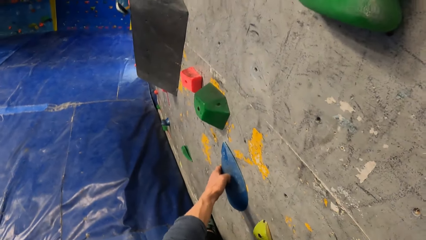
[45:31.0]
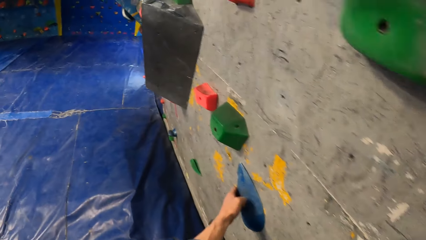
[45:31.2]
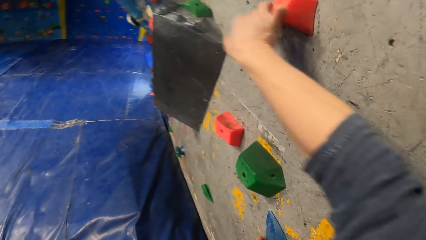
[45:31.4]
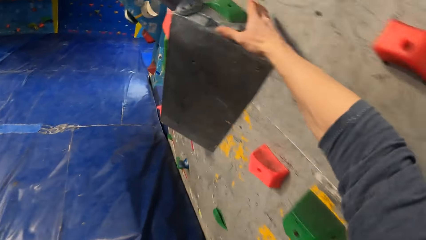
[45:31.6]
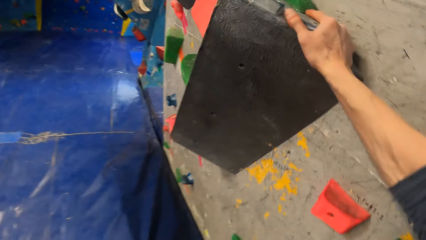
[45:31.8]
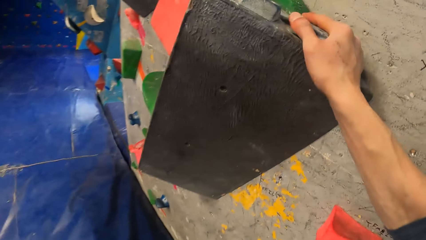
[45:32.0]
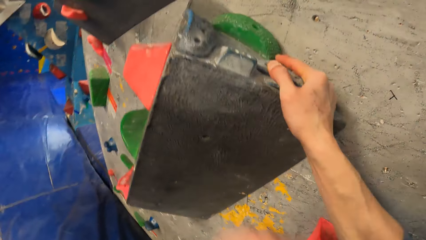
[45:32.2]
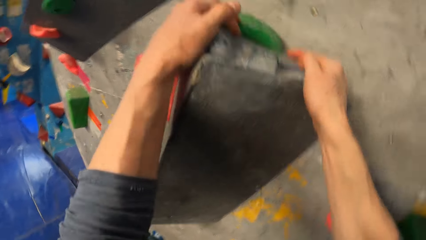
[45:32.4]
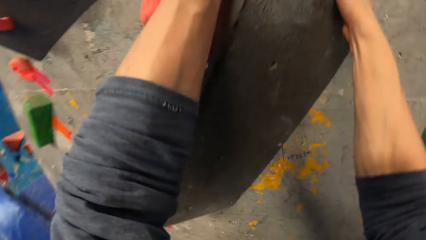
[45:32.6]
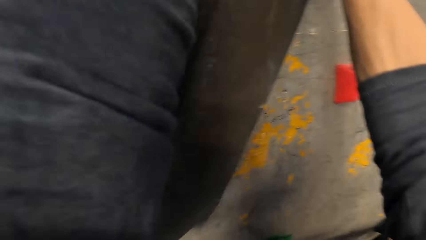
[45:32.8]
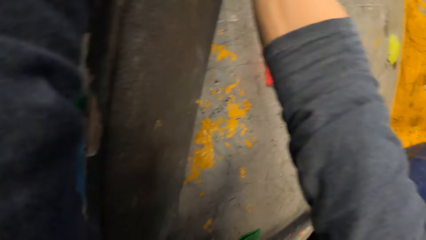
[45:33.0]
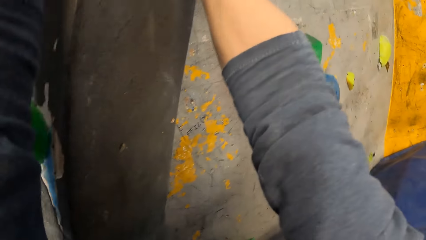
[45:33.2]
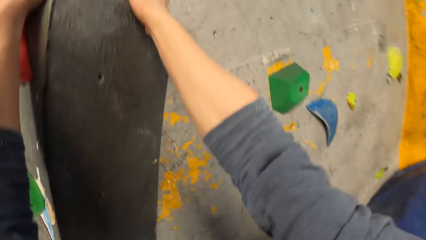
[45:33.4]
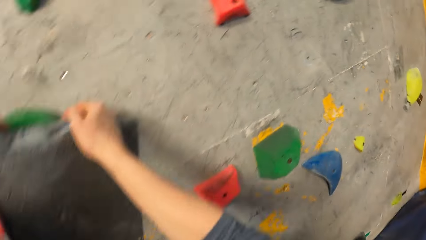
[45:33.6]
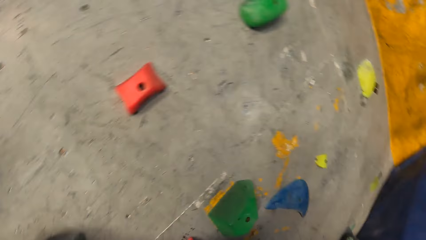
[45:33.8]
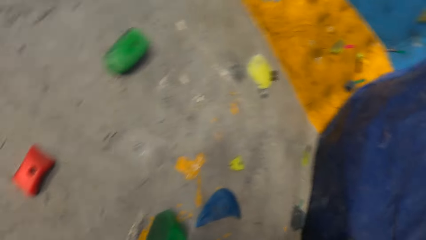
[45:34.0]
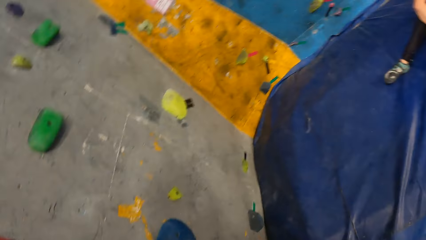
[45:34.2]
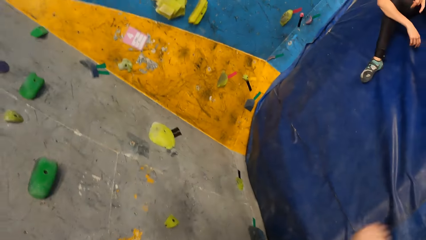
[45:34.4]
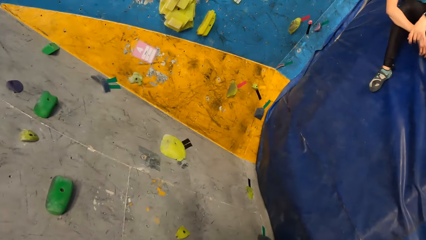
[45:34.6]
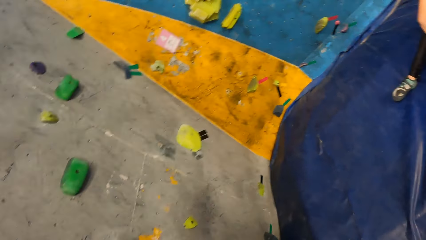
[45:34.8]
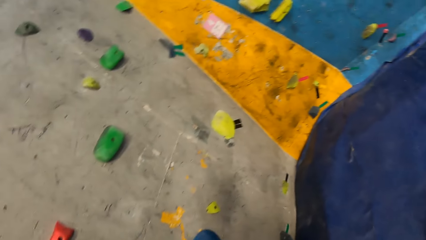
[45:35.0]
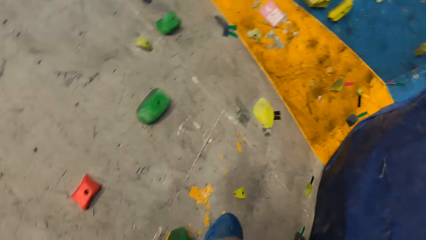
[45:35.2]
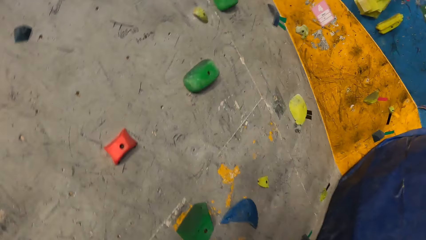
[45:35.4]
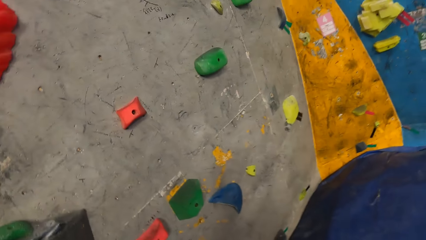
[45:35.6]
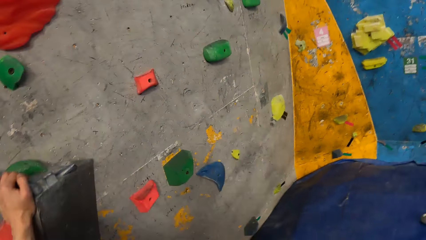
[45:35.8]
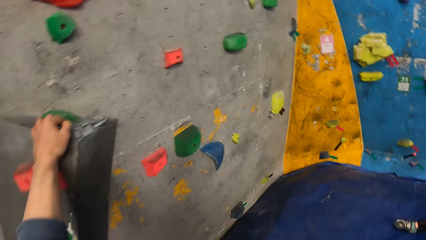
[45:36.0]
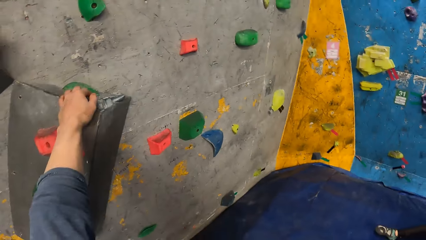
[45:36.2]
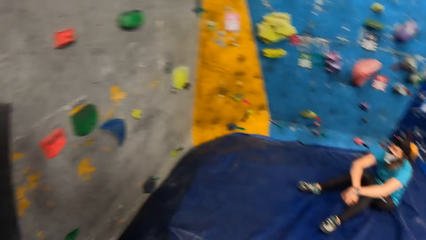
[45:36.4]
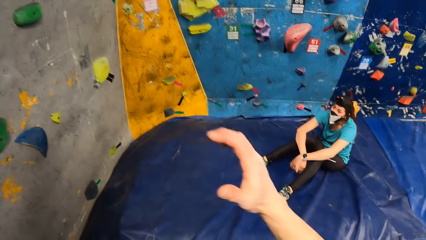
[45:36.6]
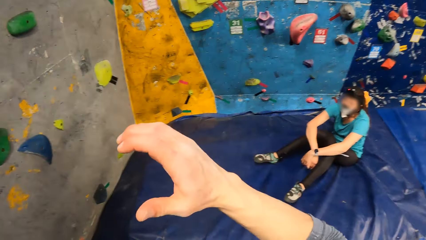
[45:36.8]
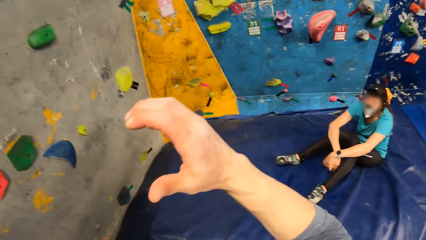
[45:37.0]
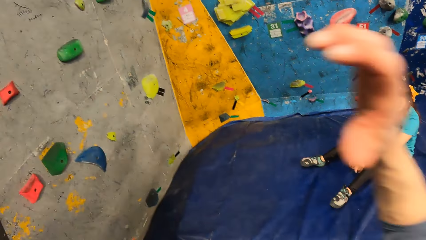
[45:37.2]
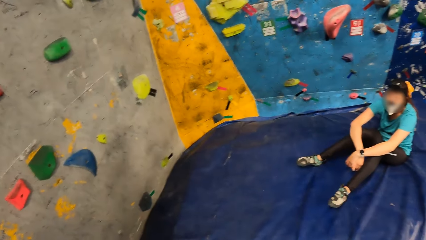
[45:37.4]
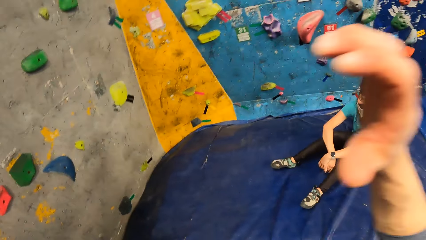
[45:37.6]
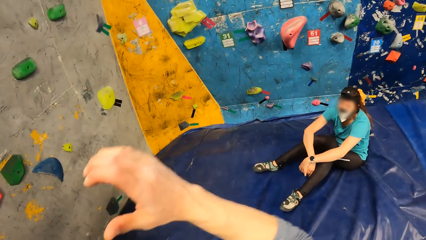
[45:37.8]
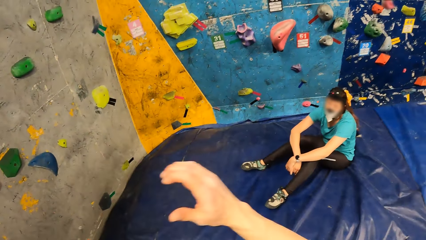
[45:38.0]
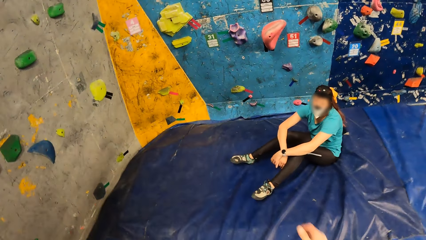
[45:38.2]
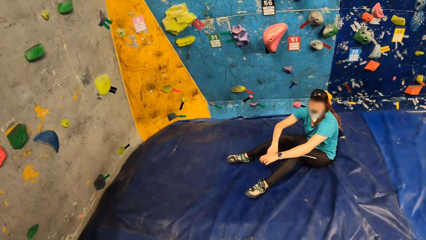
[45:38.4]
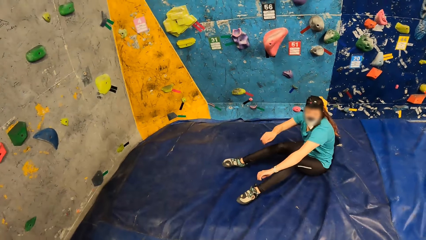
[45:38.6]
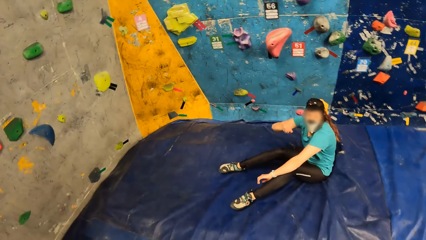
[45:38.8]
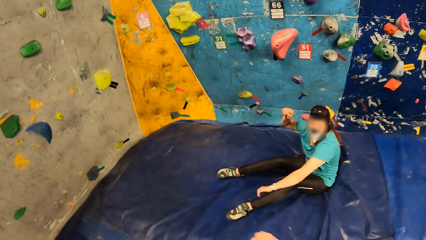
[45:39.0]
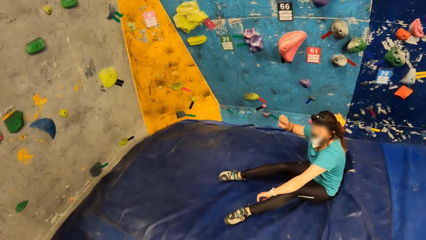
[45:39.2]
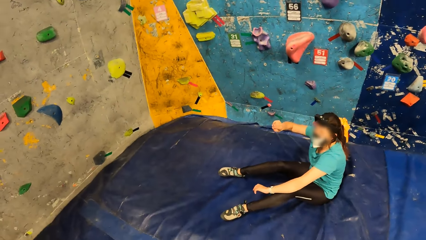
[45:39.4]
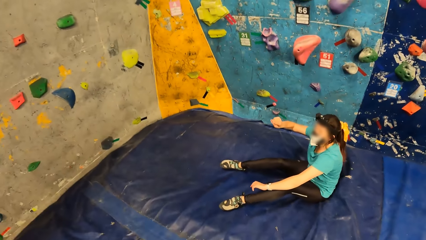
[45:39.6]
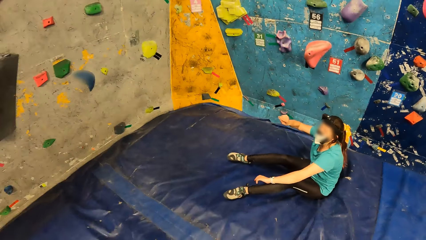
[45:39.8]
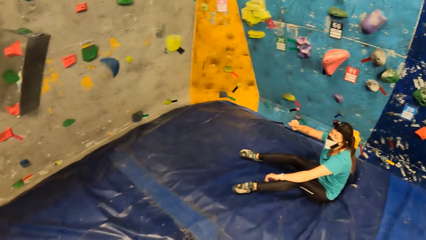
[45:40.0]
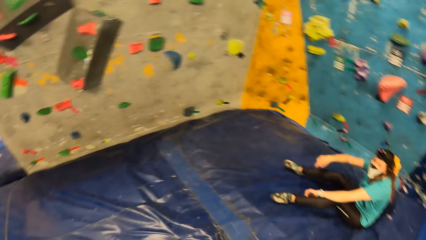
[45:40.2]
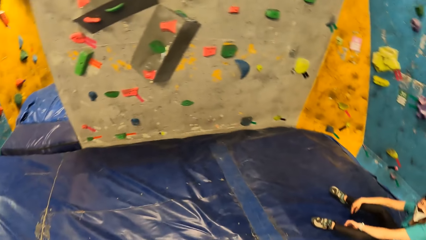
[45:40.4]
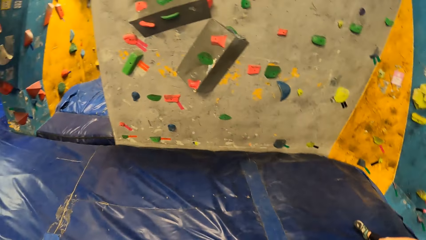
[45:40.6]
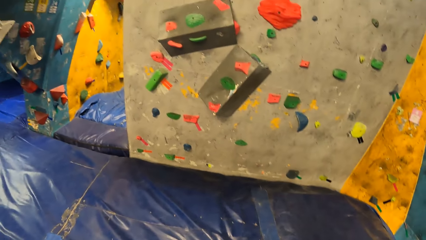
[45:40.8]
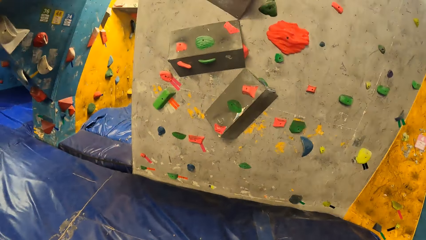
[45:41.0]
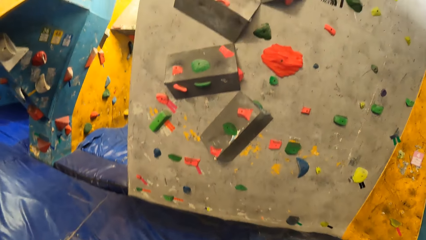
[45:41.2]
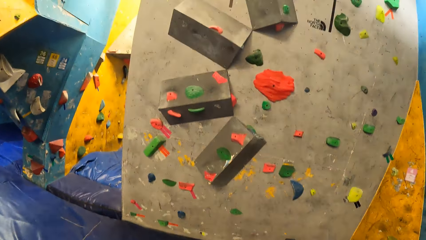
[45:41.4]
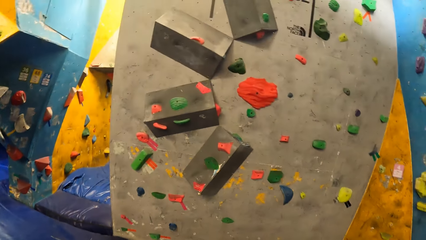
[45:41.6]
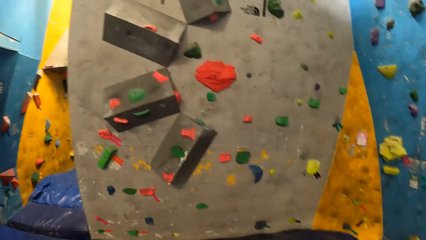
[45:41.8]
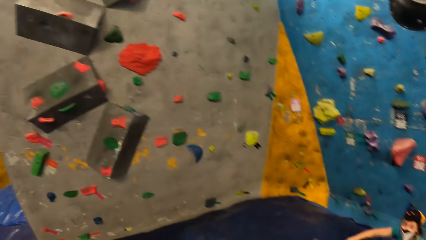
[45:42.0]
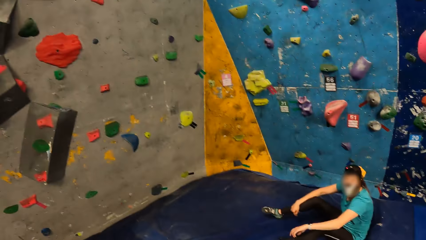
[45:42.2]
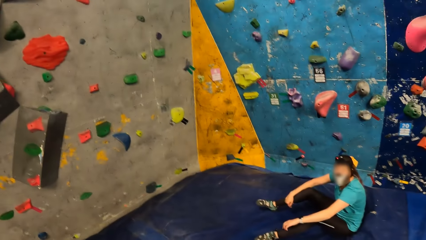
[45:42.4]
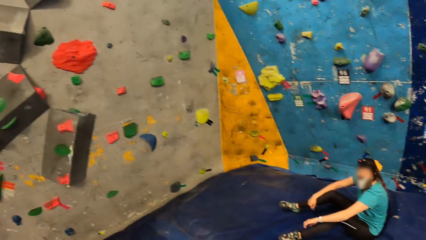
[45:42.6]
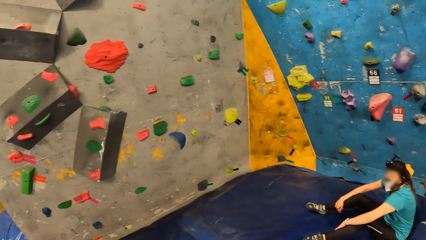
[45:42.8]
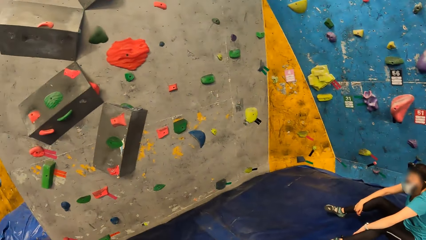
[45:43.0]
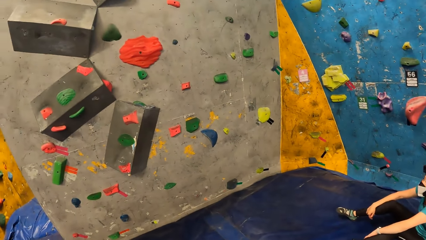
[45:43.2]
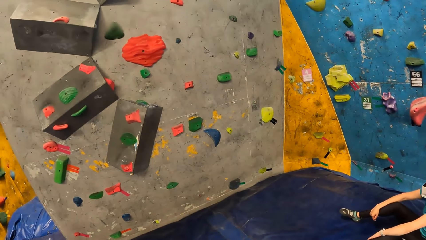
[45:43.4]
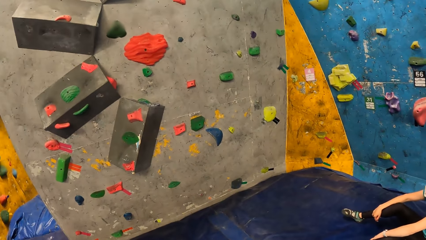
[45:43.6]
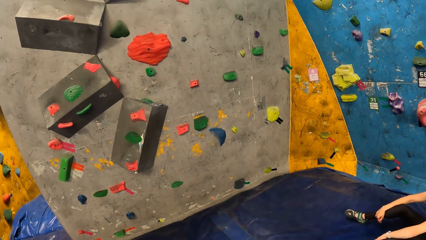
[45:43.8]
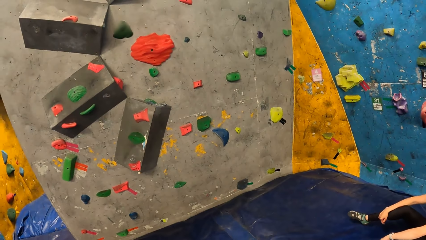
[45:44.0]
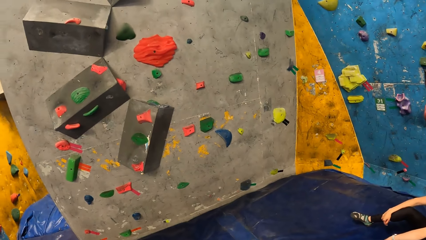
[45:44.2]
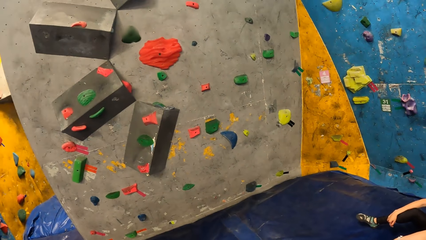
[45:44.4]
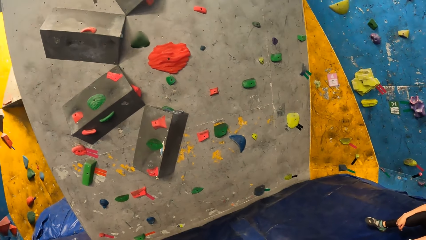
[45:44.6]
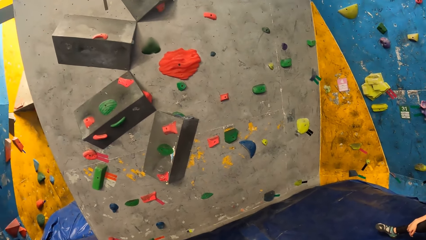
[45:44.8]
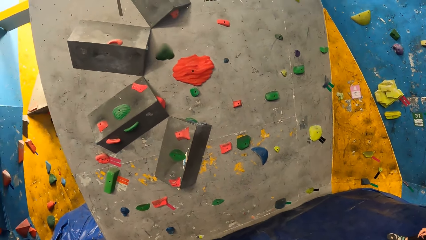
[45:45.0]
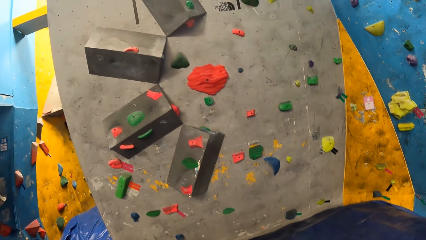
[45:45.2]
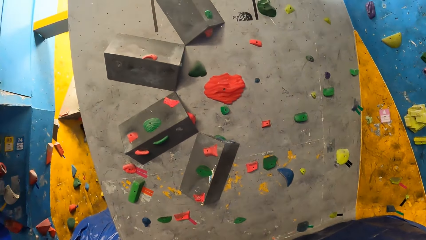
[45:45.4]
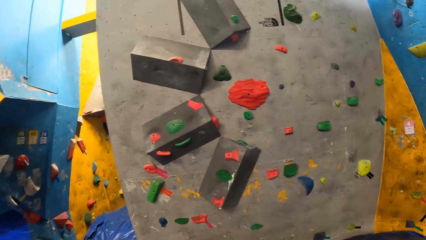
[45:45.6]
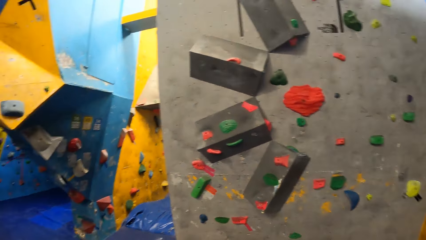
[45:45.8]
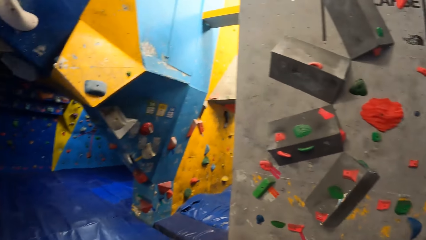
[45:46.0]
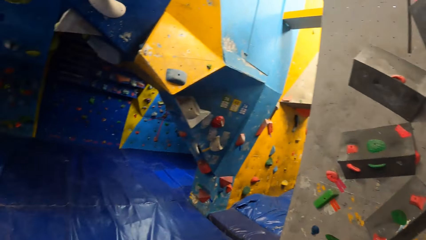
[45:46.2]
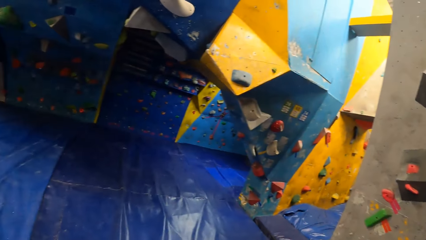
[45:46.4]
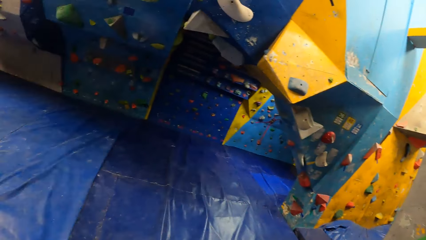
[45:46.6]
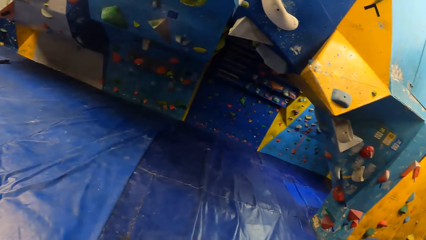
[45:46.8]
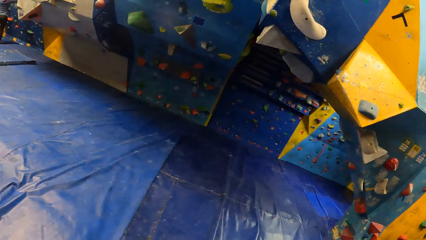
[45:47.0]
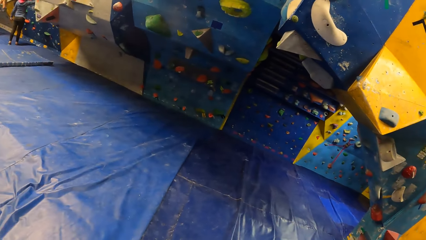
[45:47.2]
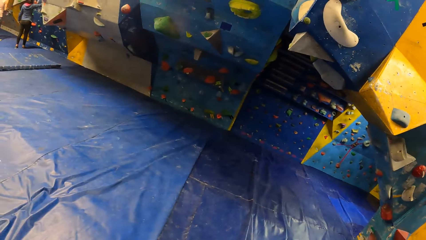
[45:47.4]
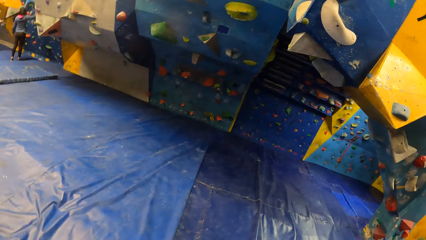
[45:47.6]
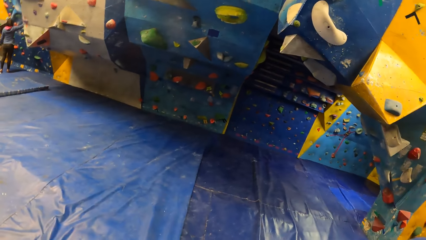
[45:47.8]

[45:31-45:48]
The camera wearer drops to the crash pad from the climbing wall. He gestures with his right hand. A woman gestures with her right hand. The camera wearer looks around.
